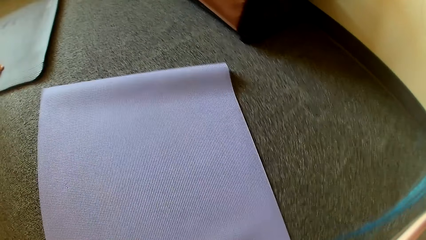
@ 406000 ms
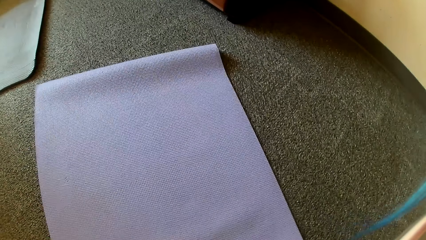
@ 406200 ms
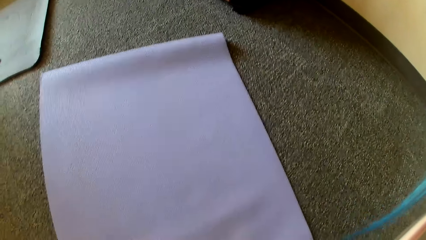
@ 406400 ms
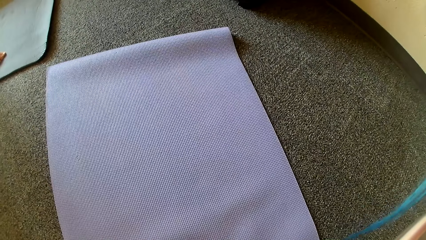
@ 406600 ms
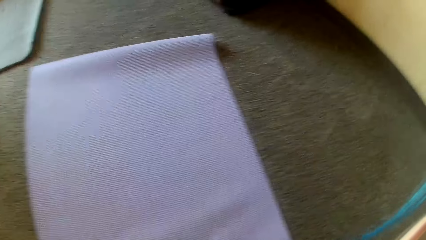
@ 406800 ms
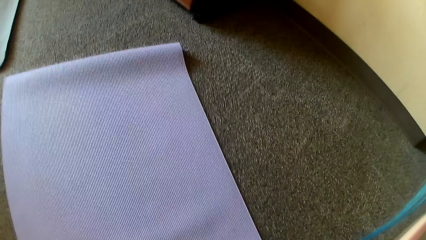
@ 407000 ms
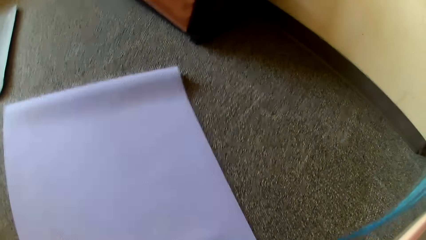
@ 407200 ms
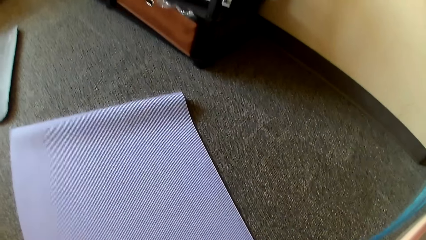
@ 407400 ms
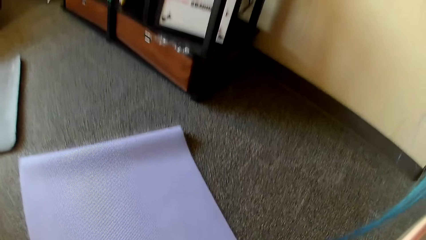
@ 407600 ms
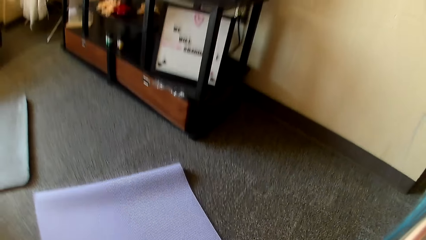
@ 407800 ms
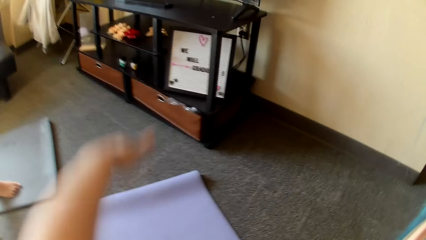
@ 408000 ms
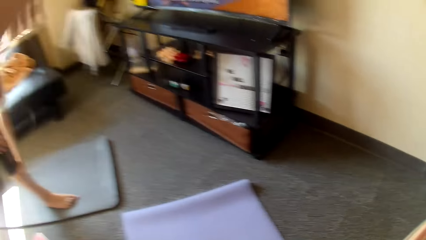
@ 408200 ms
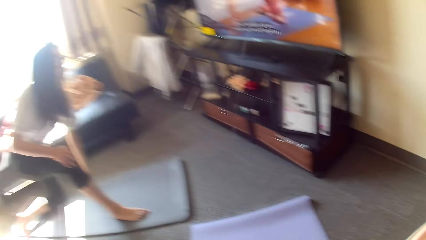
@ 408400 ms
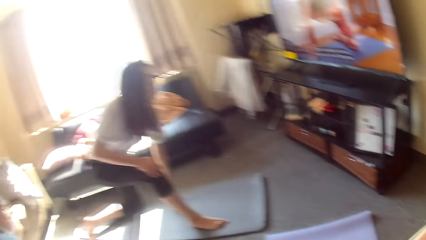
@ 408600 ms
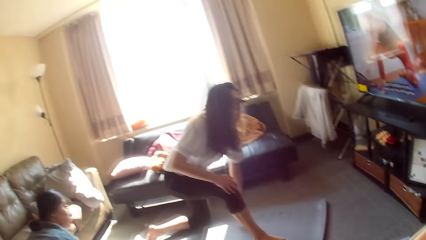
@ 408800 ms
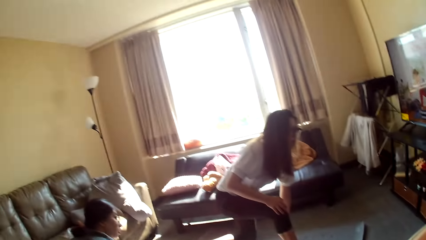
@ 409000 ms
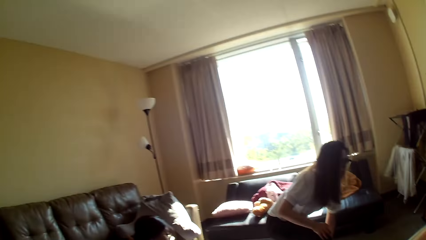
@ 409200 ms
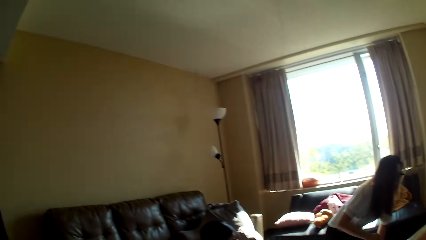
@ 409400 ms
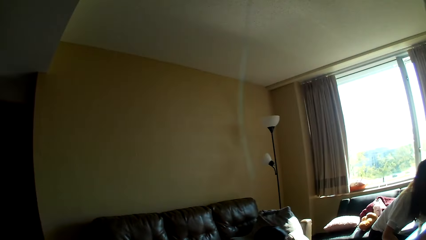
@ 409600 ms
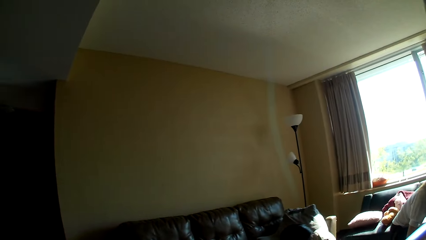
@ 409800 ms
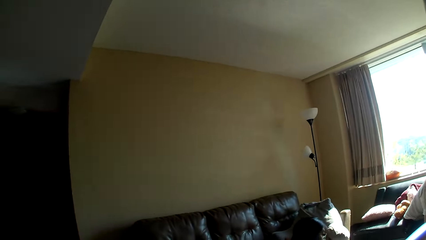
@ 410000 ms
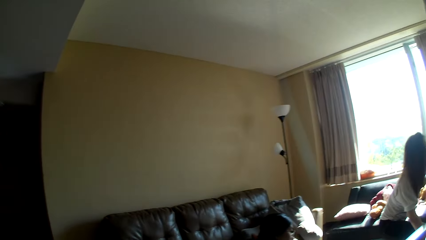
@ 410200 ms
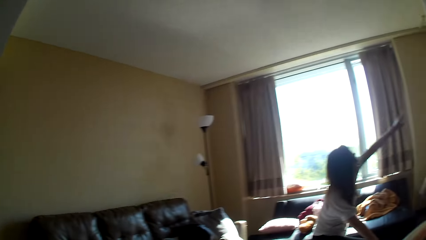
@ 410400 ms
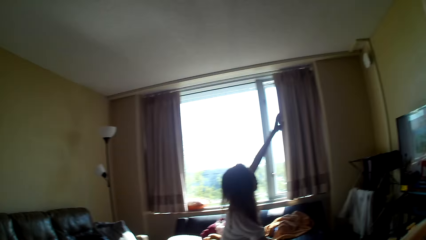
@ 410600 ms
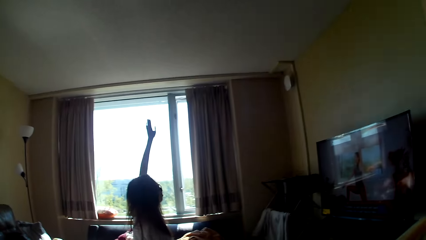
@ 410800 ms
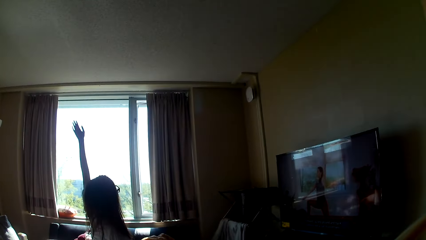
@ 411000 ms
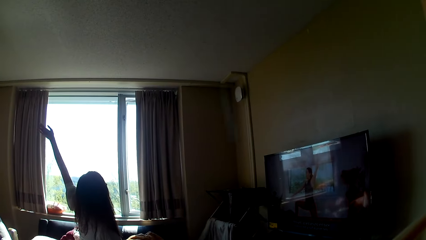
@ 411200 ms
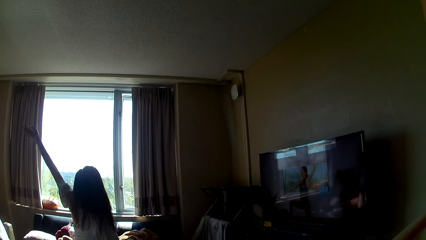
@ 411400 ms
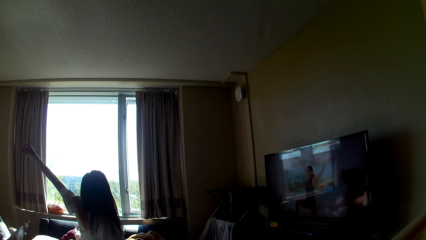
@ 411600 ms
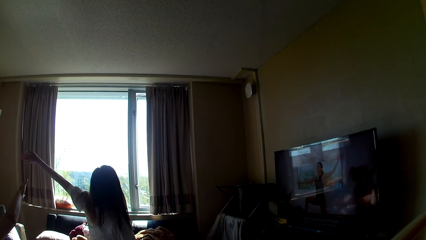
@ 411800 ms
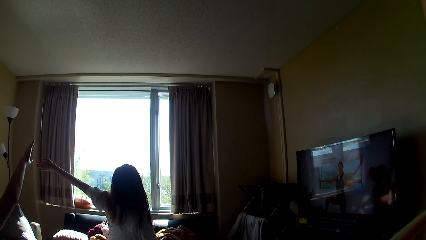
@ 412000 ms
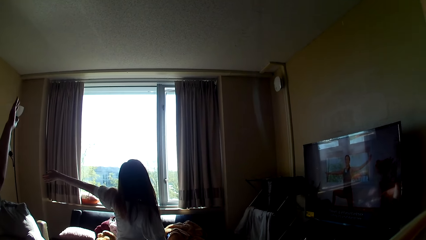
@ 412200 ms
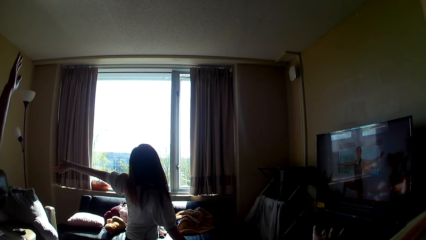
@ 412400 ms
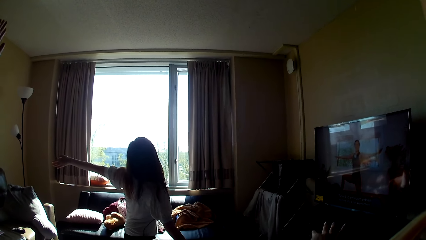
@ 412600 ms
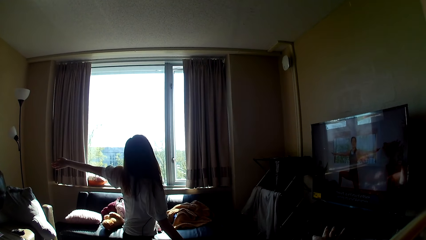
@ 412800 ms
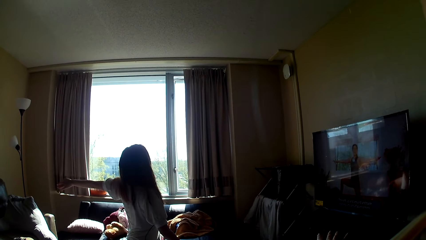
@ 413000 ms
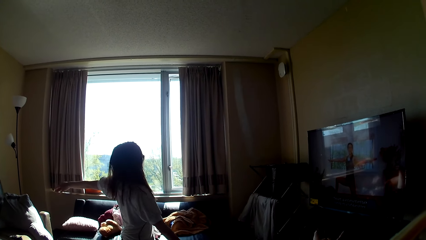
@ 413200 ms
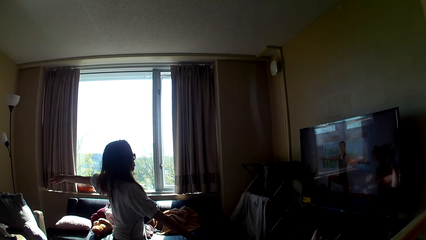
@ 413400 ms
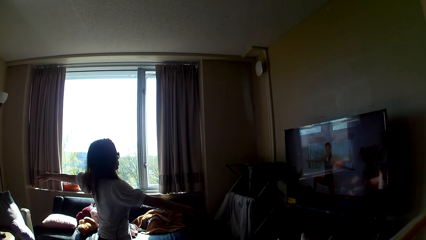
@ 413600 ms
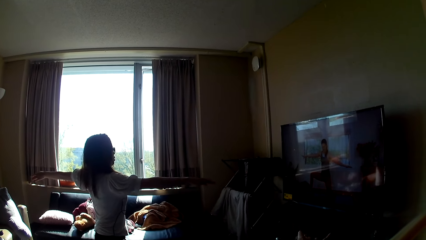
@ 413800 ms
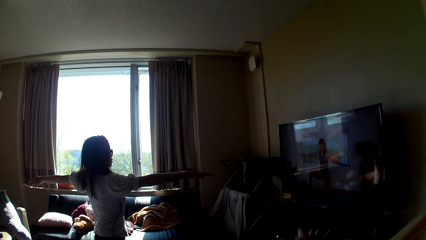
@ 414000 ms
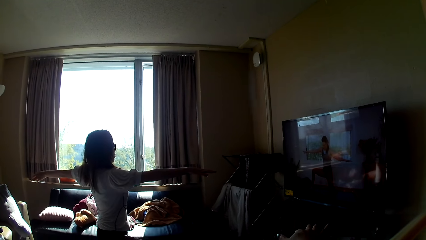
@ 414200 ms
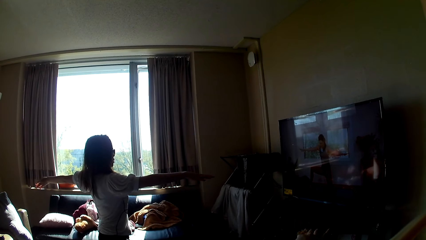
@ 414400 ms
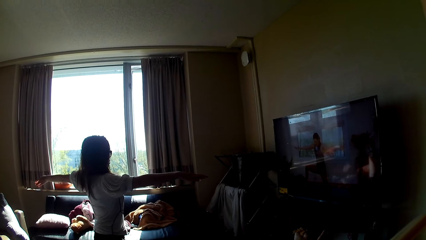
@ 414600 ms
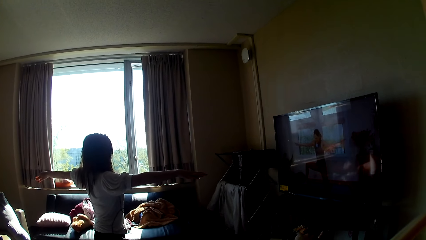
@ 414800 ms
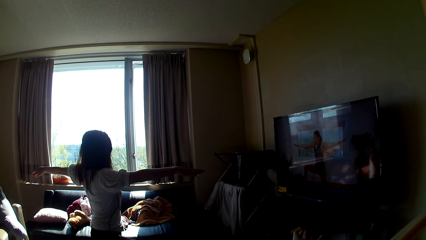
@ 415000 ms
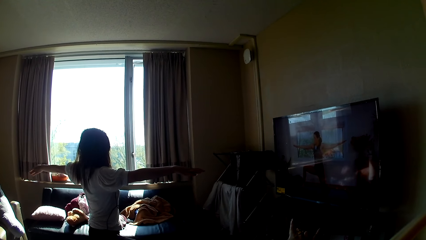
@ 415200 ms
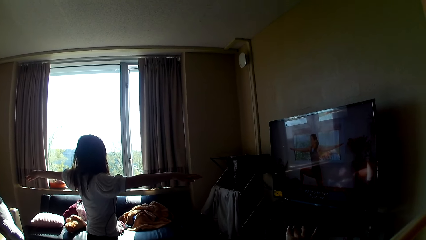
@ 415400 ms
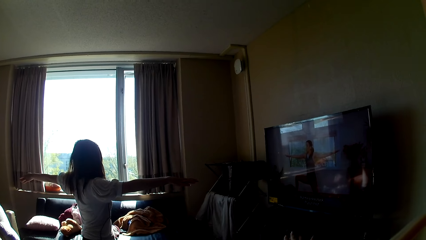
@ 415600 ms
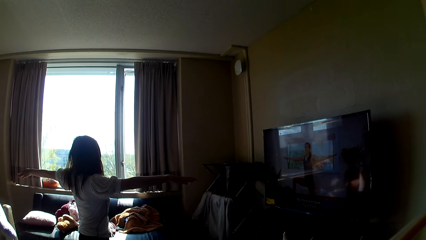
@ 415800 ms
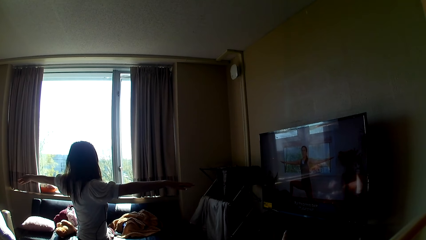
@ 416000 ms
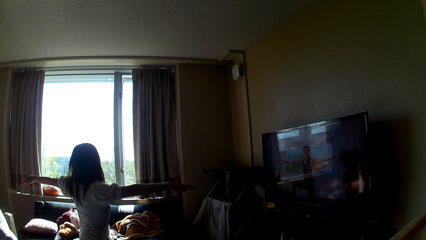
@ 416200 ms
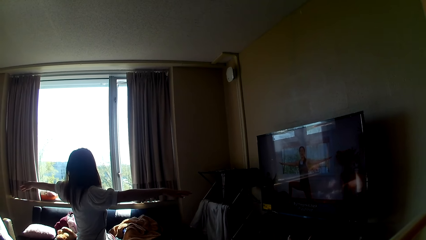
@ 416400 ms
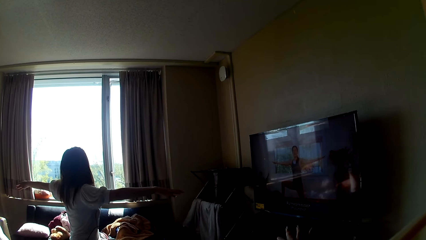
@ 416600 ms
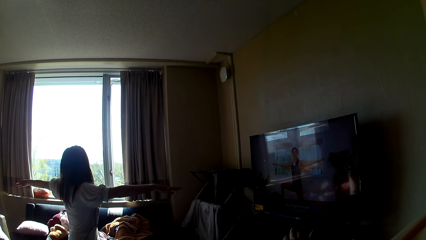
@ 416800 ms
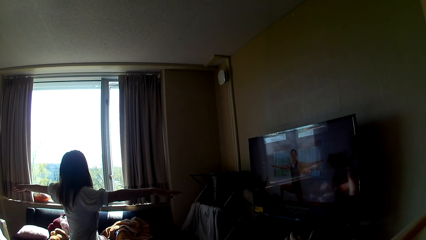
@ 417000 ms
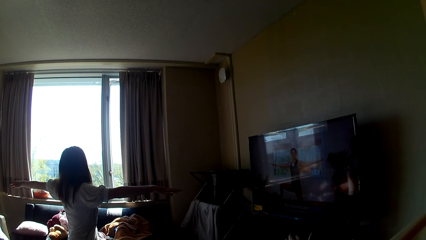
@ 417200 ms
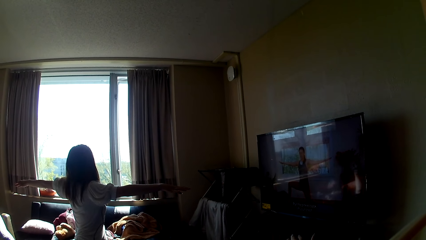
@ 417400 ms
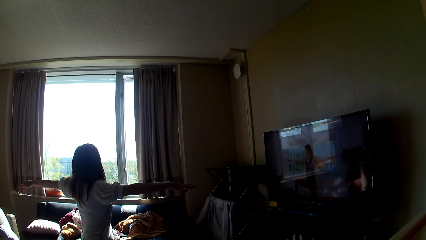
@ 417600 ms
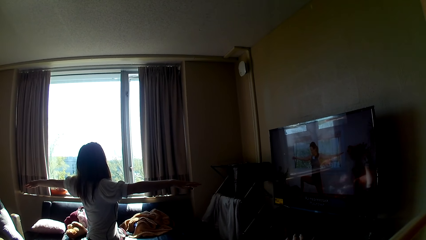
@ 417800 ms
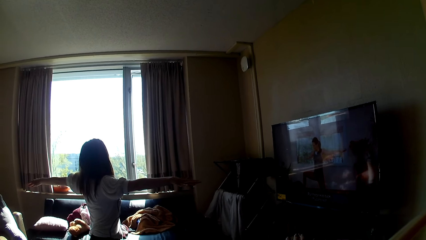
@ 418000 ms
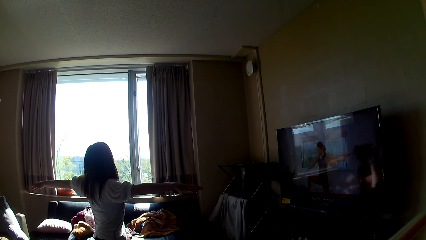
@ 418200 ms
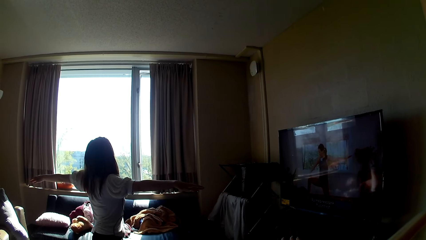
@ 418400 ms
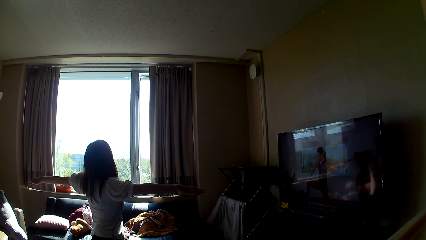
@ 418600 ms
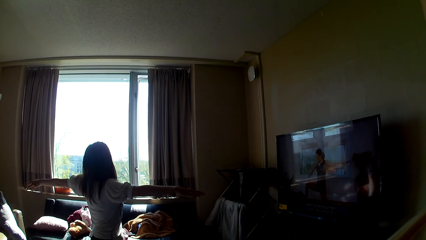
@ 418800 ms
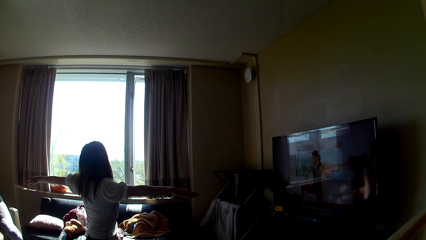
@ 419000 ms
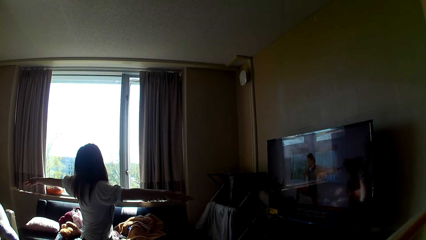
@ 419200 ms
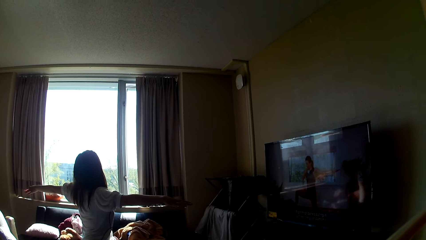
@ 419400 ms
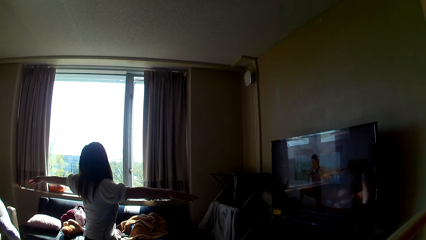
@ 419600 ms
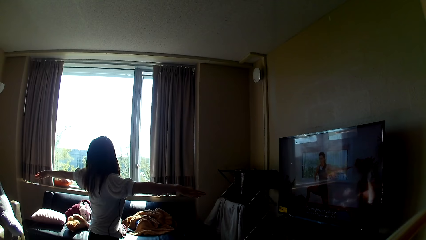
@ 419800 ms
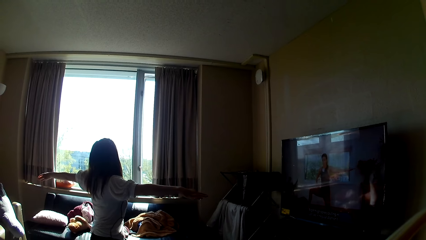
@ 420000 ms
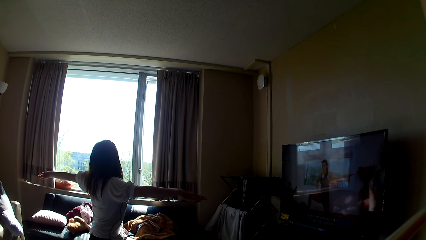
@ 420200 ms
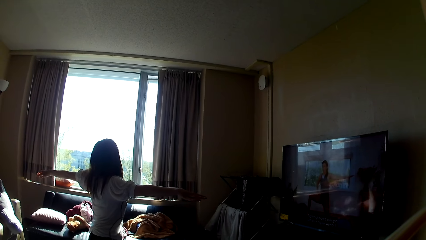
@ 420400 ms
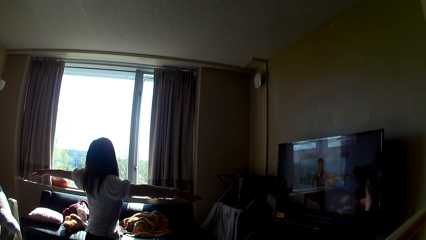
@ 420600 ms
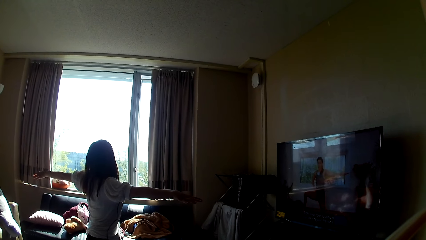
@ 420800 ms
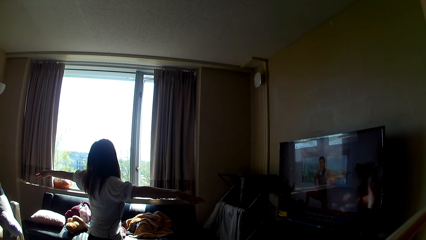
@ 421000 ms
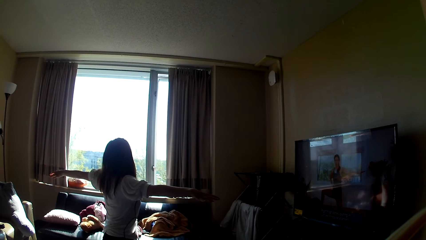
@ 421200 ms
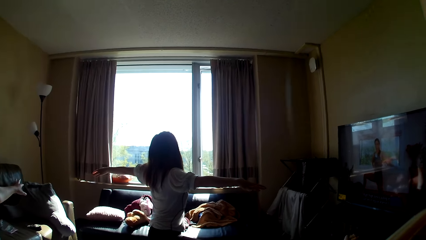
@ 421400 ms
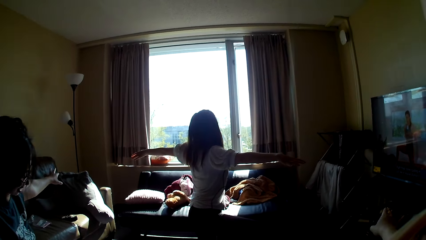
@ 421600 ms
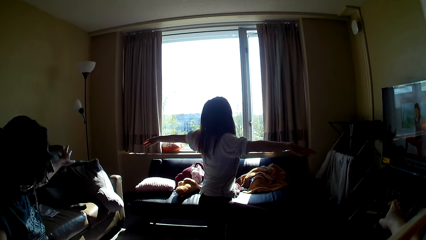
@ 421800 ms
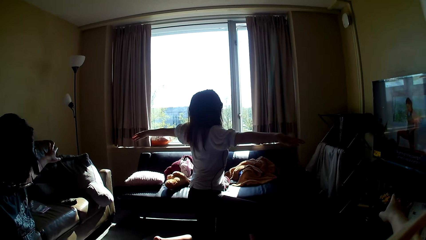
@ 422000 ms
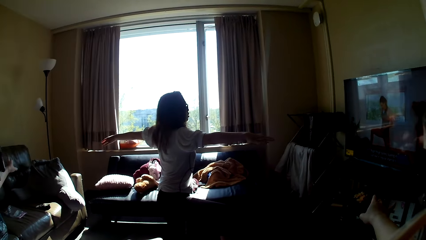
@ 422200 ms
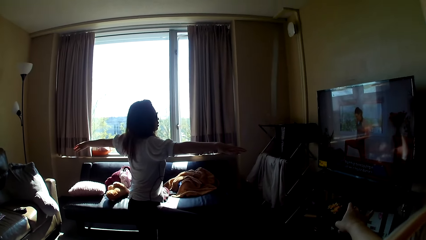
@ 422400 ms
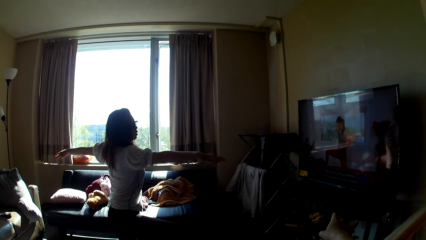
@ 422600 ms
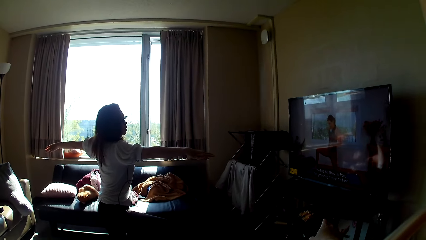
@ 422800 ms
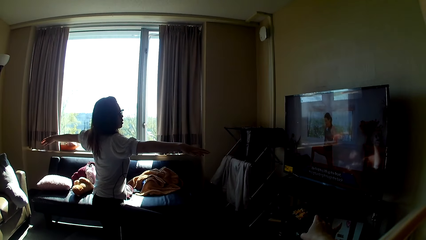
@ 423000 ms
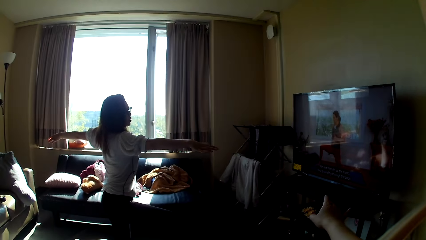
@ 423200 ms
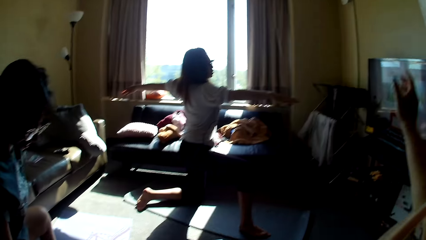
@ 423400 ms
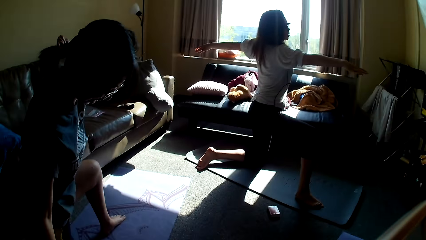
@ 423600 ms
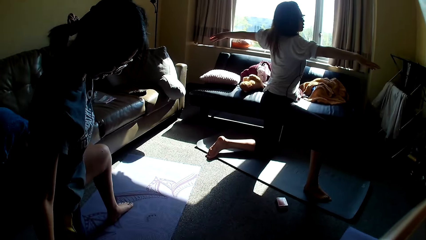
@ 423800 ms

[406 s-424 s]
The camera wearer raises her hand. A lady kneels. The camera wearer stands up. The lady stretches her hand. The lady stretches her hand again. Another lady stretches her hand. The camera wearer raises her hand. The first lady stretches her hands. The other lady stretches her hand.
